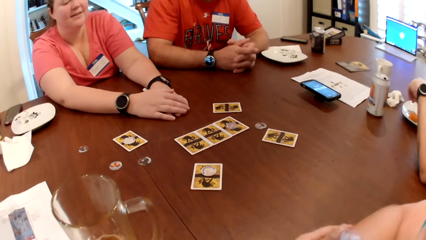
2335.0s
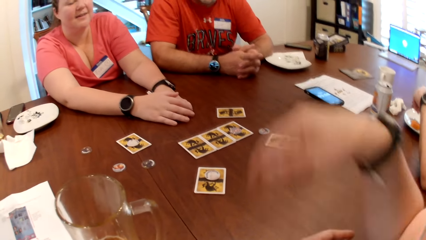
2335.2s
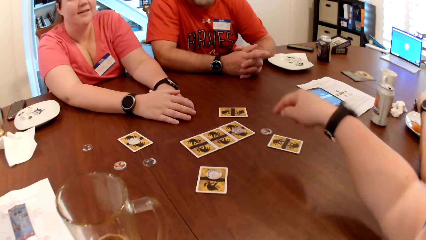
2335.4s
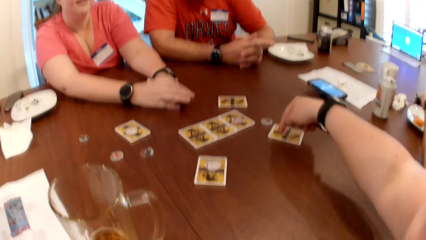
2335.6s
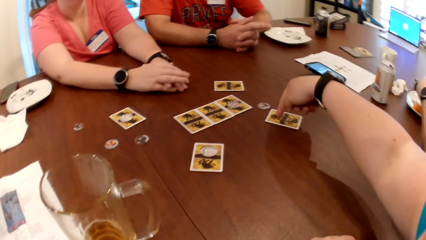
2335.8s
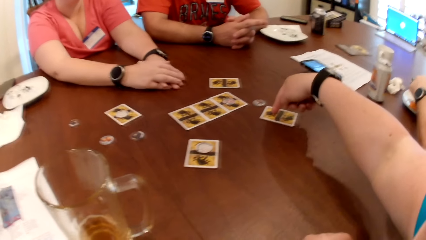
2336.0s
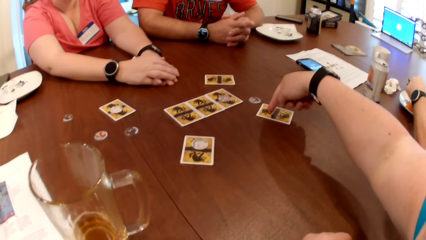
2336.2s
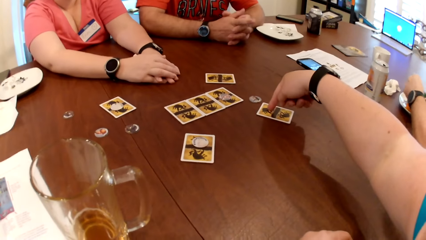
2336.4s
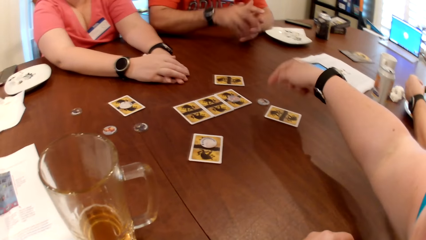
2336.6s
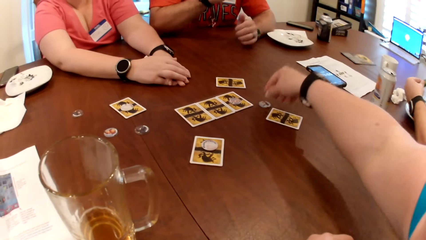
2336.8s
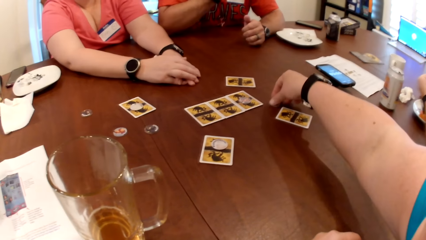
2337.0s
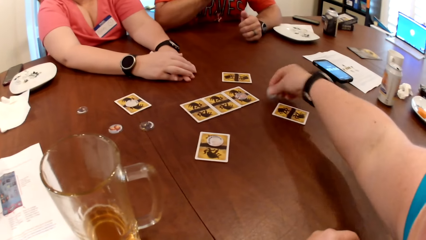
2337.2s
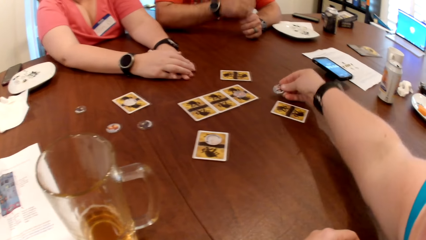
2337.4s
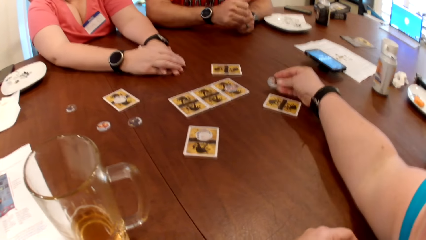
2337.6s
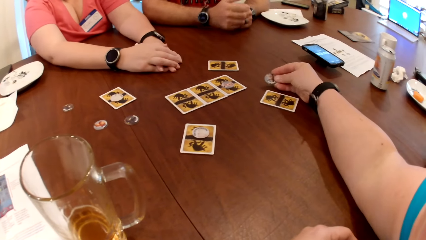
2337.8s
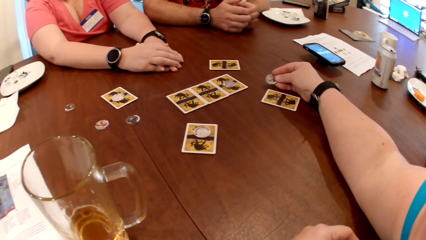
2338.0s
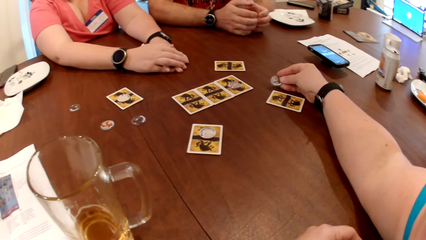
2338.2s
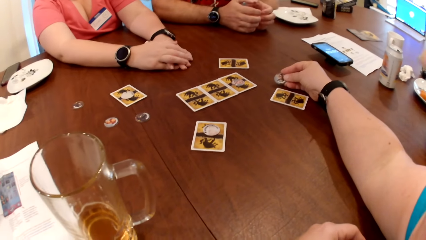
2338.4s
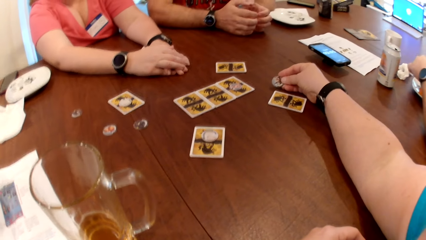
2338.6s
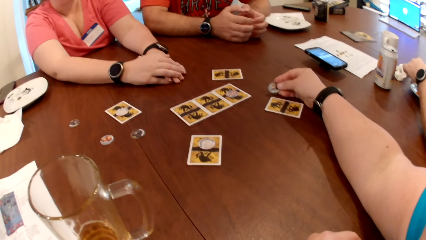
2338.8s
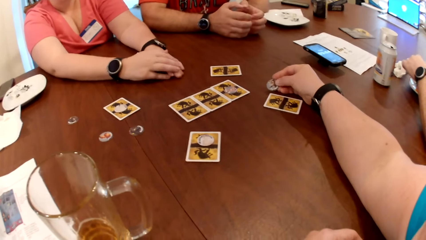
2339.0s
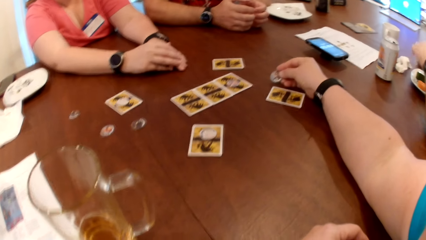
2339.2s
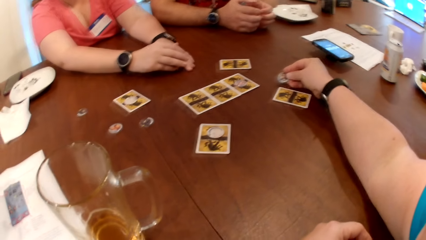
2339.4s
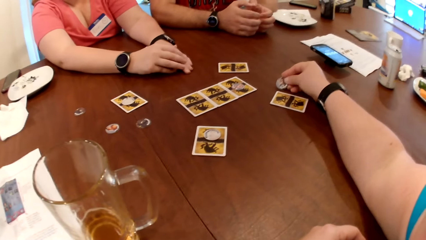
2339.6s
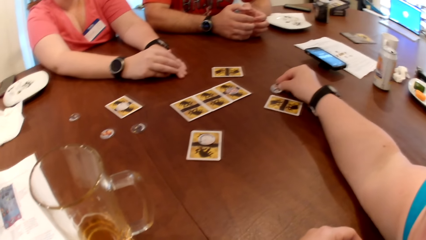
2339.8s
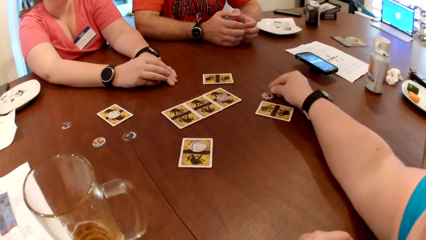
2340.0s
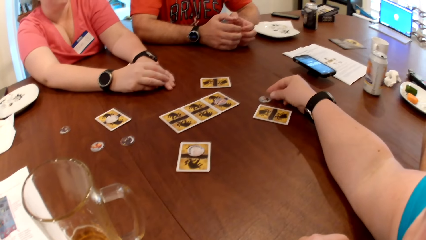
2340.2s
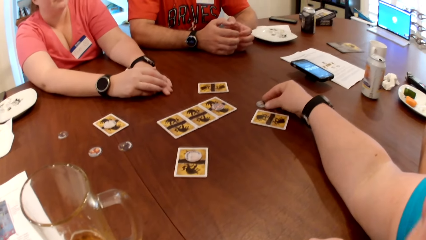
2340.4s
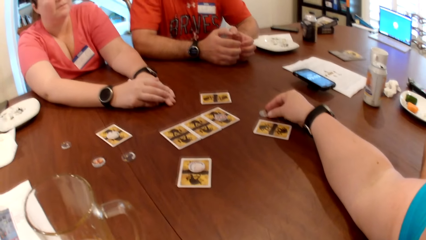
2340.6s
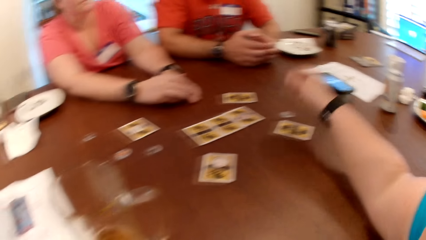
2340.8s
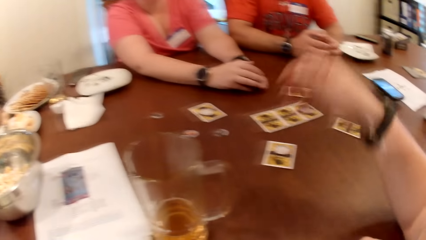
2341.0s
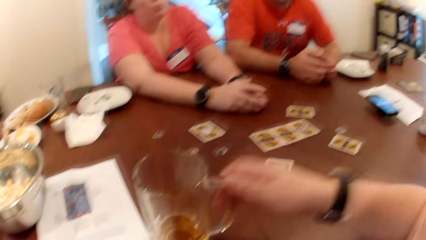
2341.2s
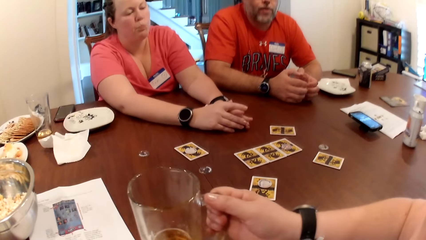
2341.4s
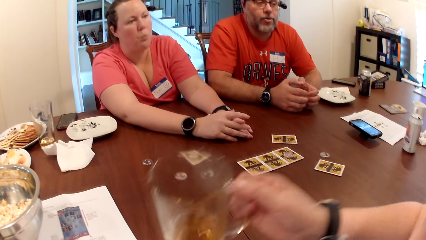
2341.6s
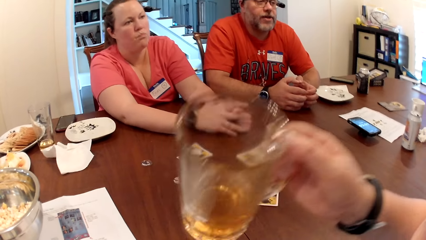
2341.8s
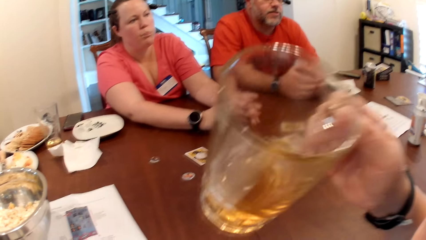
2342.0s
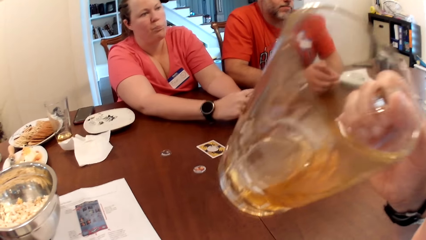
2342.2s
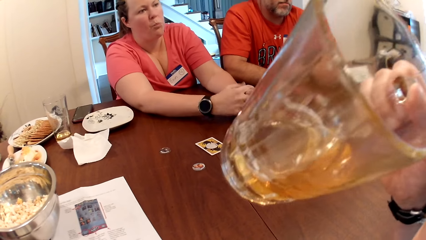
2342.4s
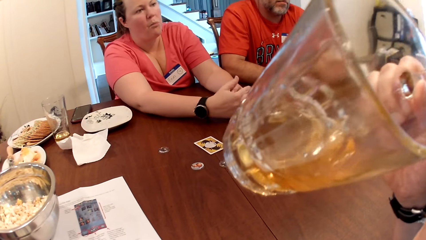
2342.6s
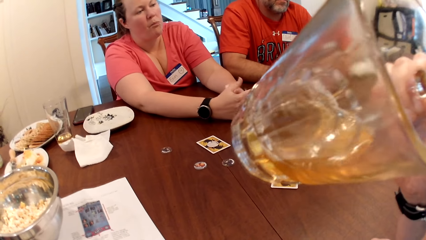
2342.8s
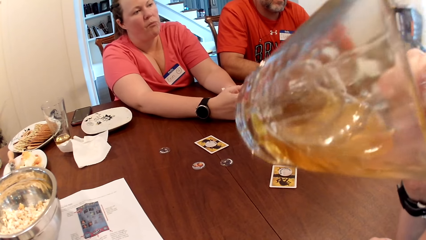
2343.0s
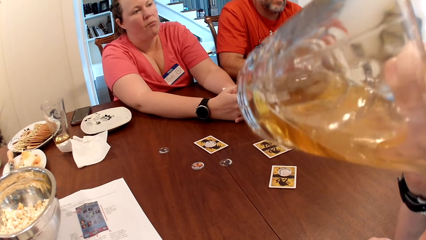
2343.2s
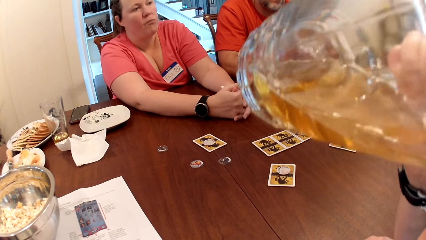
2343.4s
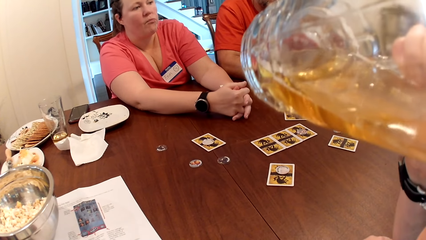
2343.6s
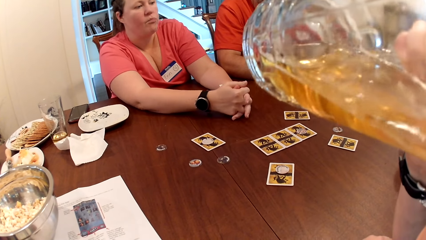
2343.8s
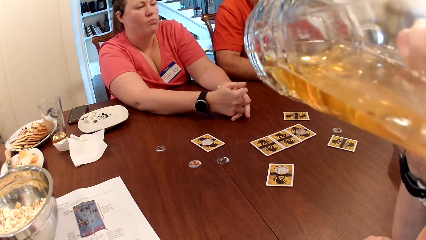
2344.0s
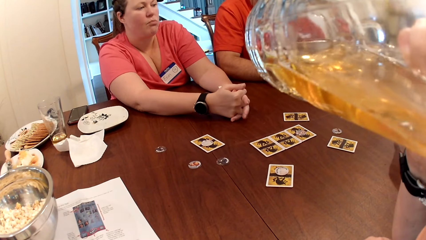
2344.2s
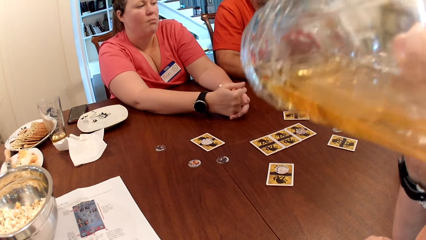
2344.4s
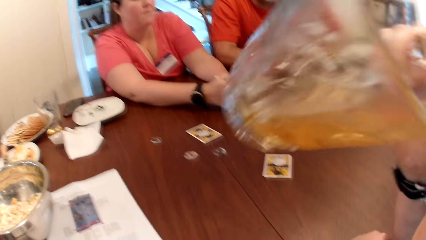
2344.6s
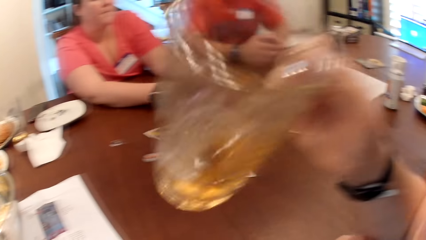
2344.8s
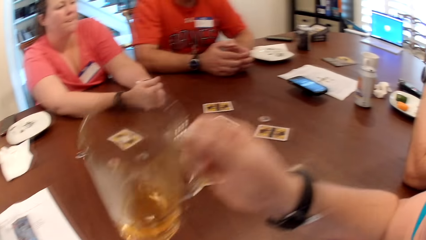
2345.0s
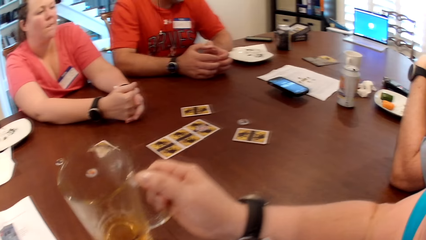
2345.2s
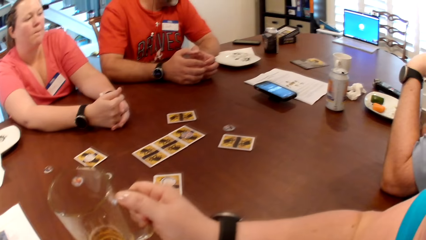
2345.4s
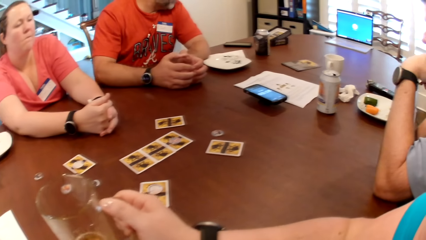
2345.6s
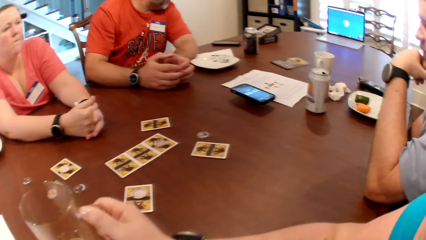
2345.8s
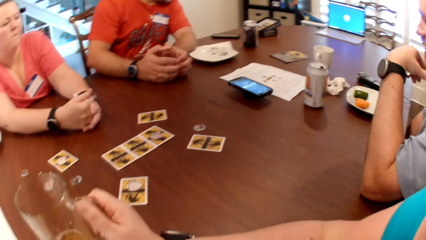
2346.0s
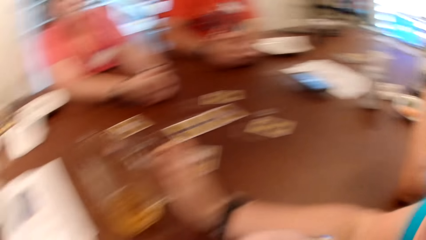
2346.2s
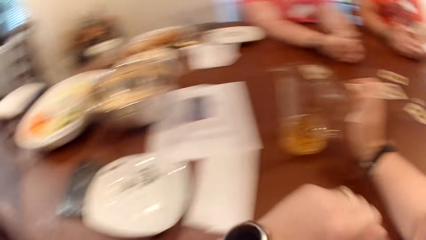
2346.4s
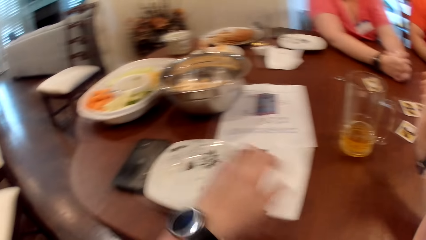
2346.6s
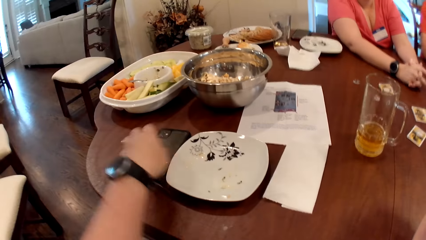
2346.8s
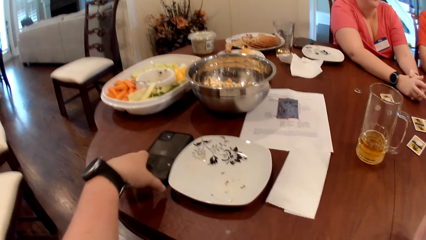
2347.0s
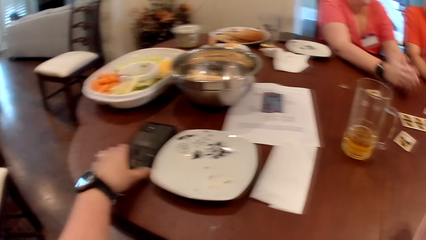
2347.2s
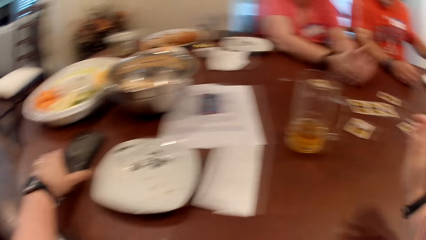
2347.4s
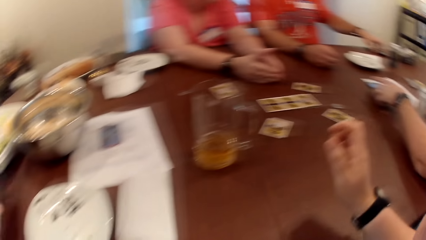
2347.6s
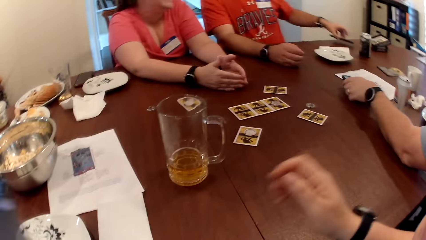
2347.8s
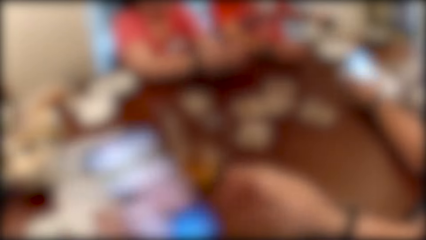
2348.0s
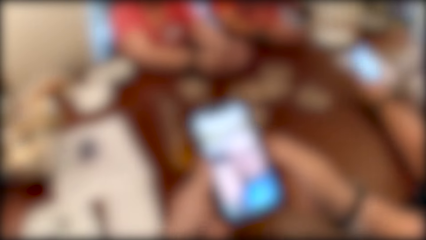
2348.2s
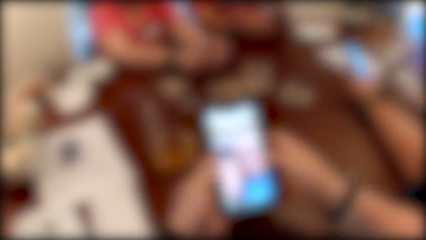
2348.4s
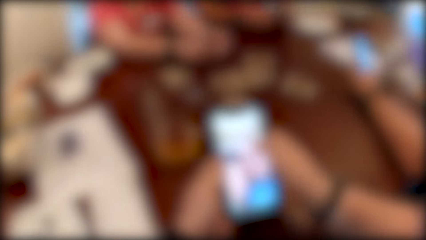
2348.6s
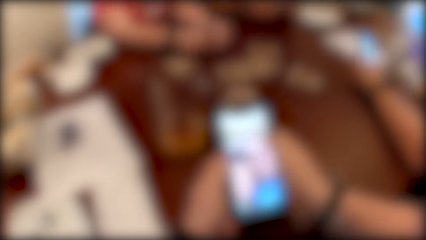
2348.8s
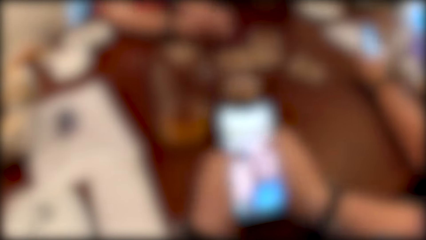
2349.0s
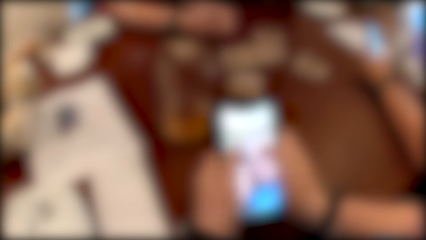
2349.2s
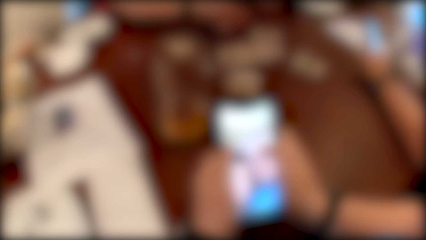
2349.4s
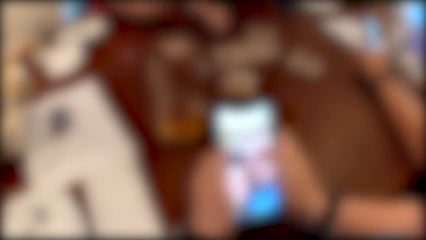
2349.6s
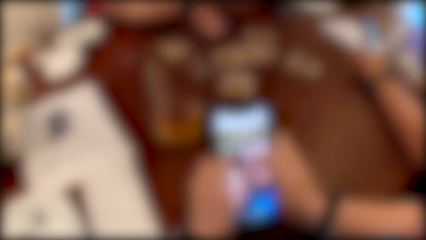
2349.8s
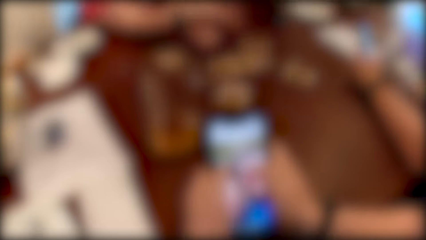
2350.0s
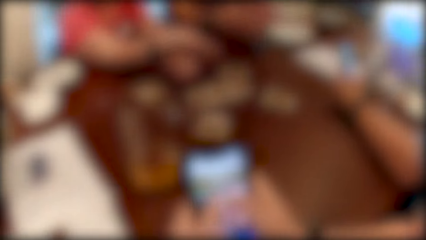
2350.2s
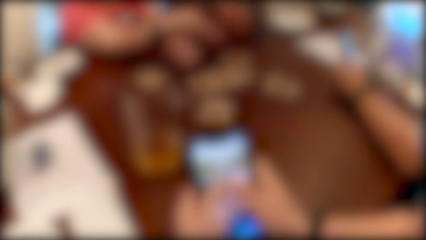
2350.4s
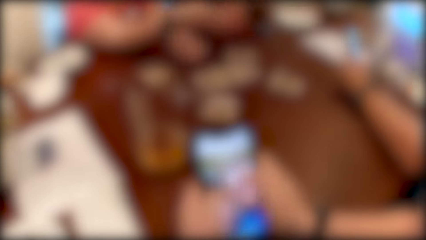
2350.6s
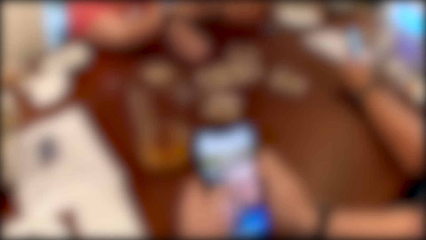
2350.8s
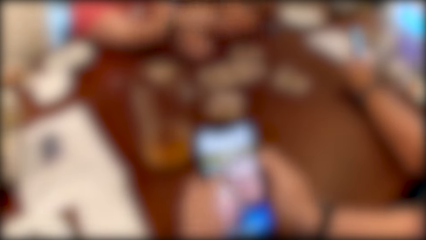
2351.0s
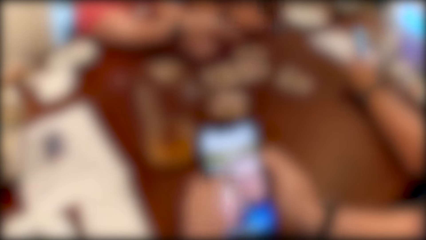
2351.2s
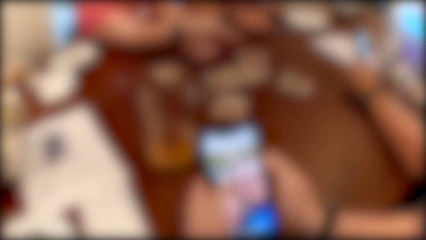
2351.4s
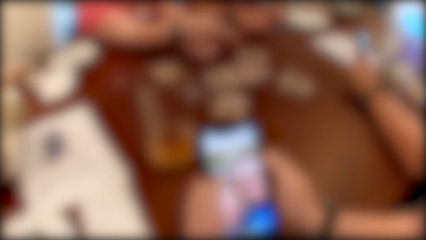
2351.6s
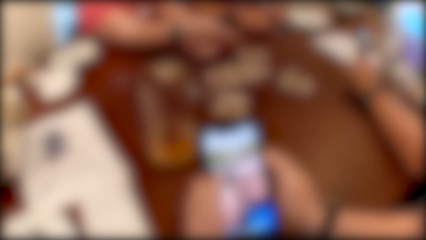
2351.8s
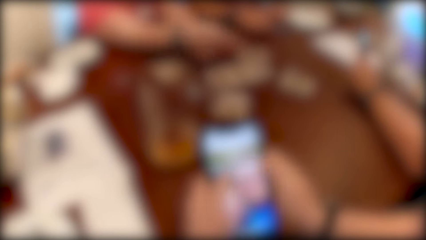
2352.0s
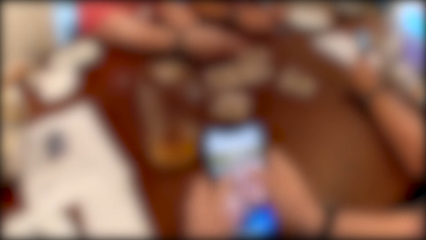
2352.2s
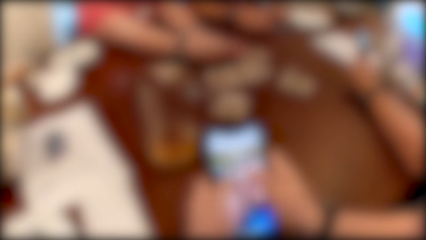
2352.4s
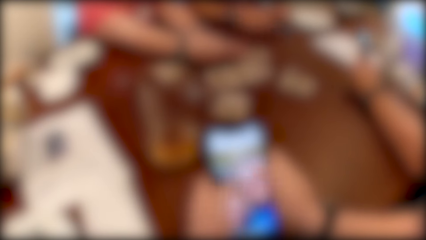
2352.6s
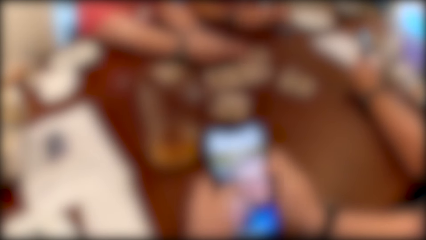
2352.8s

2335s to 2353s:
The camera wearer touches the card with her left hand. She points at the card on the table. A man takes food from a plate with his left hand. The camera wearer takes the token from the table with her right hand. The man drops the food in the plate with his left hand. The camera wearer drops the token on the table, adjusts the token with her right hand, takes a glass cup from the table with her right hand, drinks from the glass cup, and drops the glass cup on the table. She takes a phone from the table with her left hand. Another man takes a phone from the table with his left hand. The first man takes the phone from the table with his left hand. The camera wearer operates the phone with her left hand and operates the phone with both hands. The first man operates the phone with his left hand.
